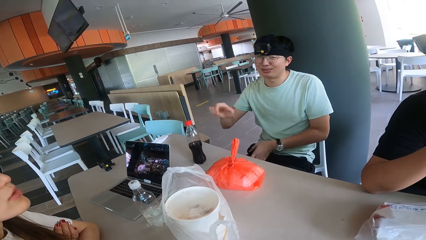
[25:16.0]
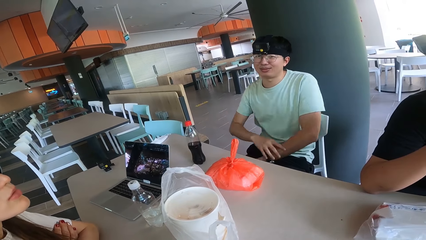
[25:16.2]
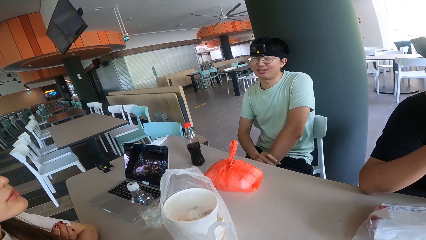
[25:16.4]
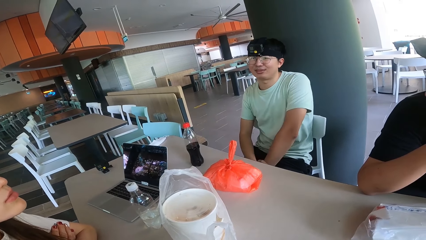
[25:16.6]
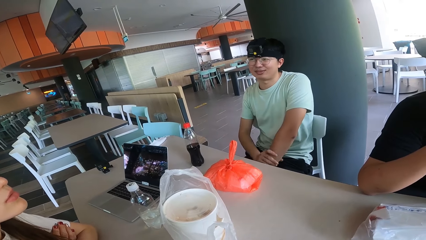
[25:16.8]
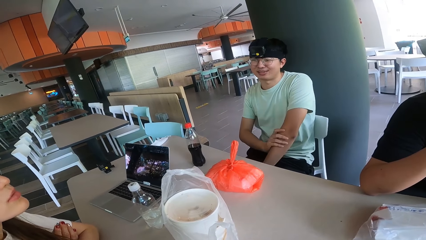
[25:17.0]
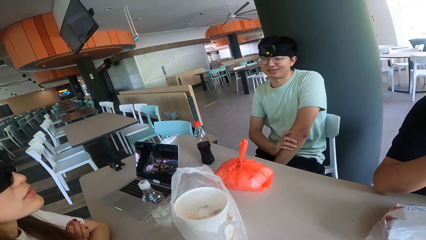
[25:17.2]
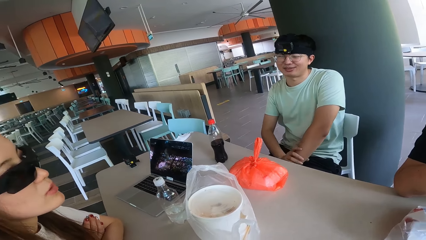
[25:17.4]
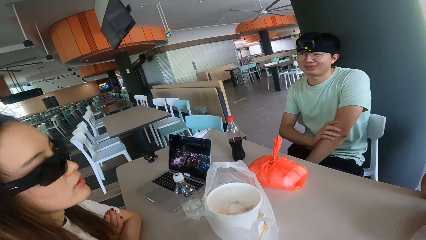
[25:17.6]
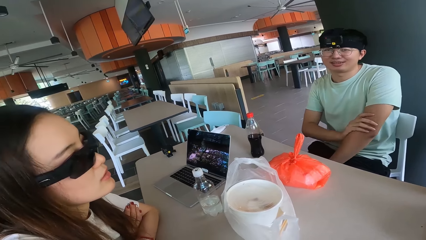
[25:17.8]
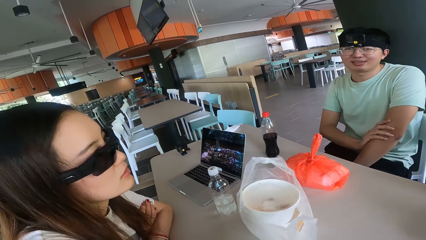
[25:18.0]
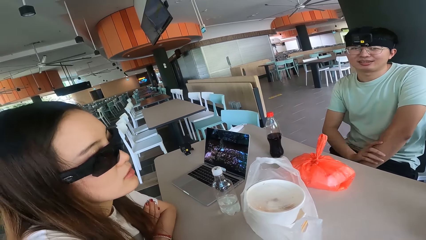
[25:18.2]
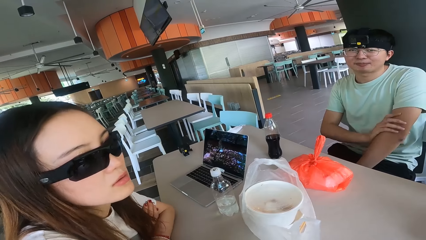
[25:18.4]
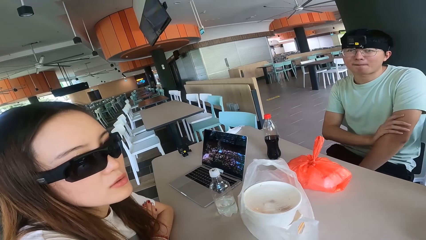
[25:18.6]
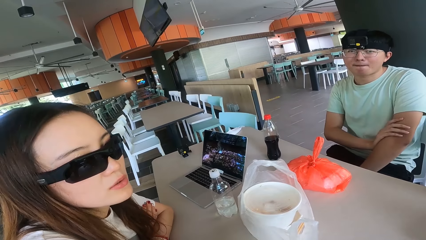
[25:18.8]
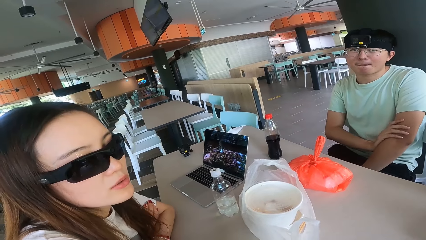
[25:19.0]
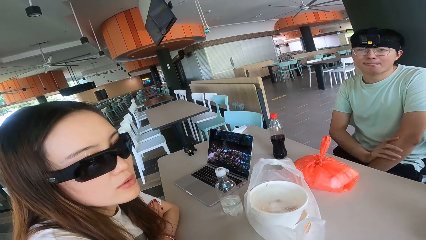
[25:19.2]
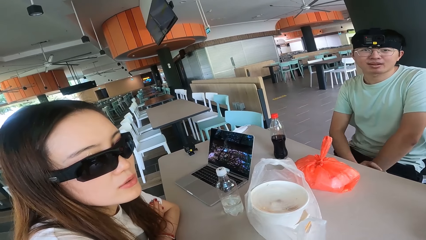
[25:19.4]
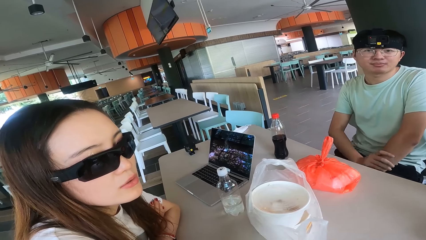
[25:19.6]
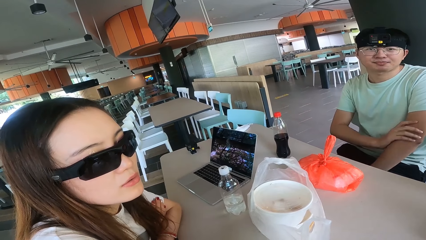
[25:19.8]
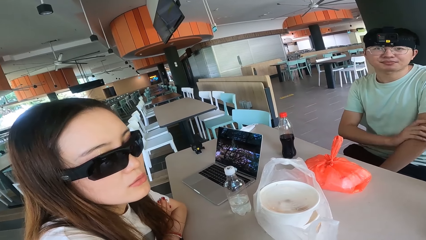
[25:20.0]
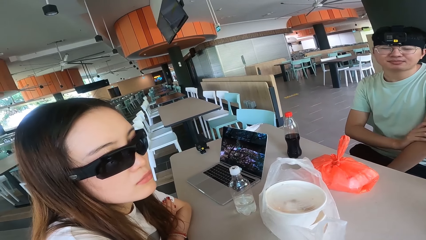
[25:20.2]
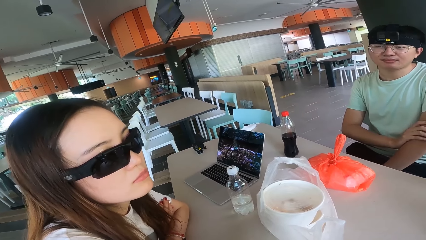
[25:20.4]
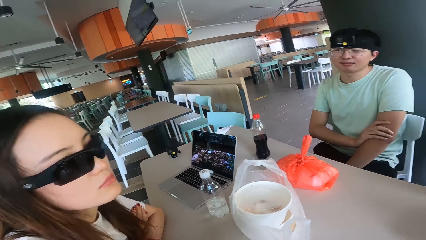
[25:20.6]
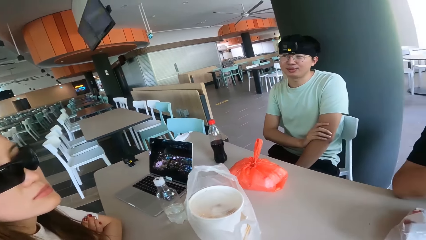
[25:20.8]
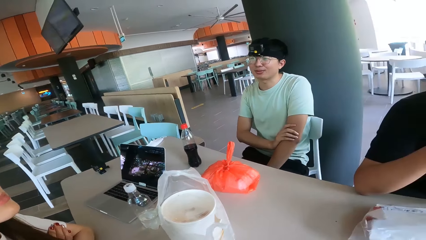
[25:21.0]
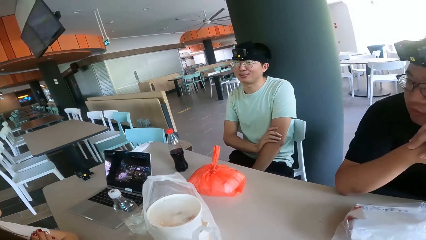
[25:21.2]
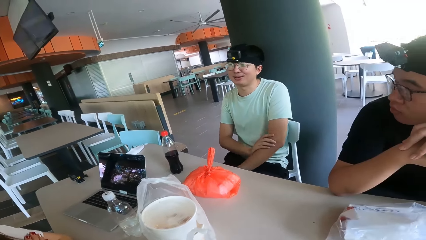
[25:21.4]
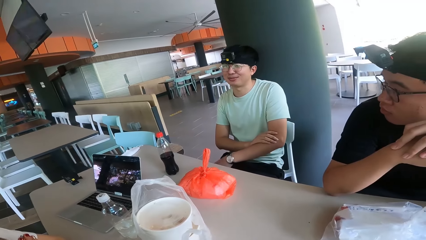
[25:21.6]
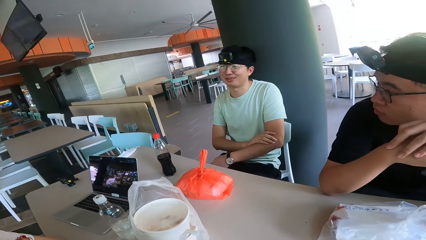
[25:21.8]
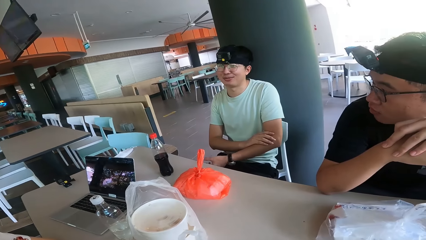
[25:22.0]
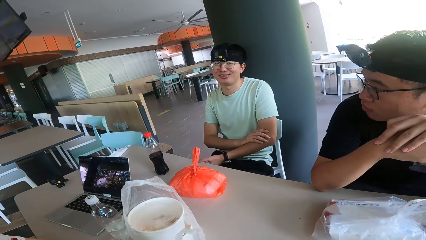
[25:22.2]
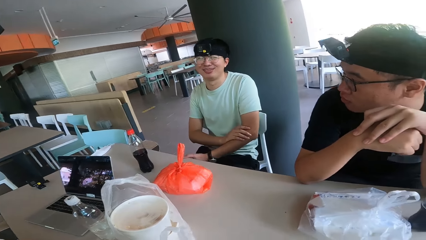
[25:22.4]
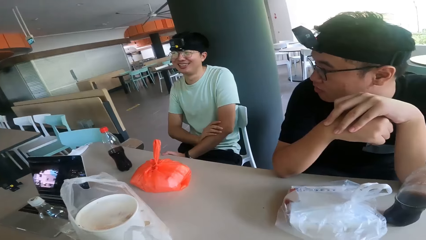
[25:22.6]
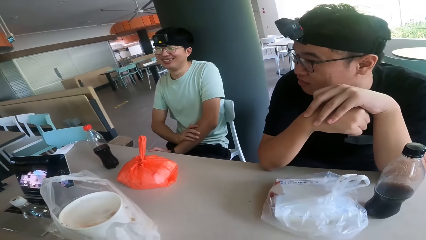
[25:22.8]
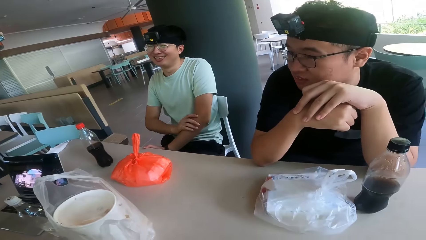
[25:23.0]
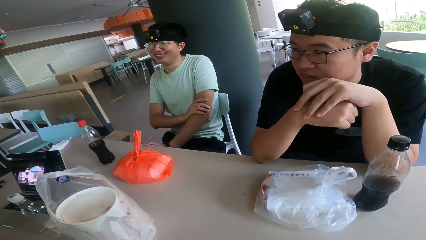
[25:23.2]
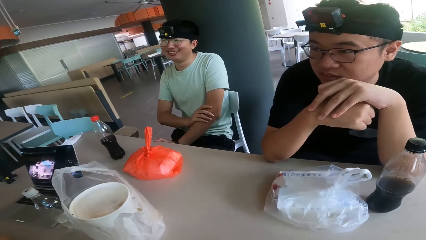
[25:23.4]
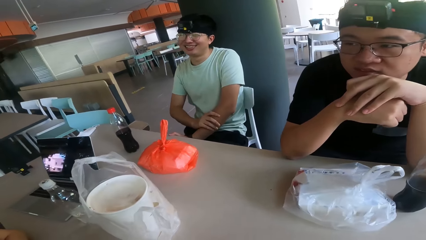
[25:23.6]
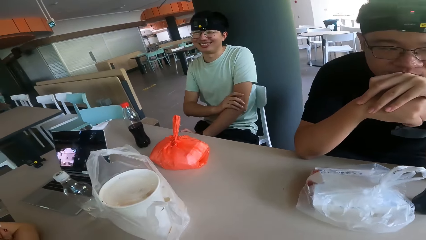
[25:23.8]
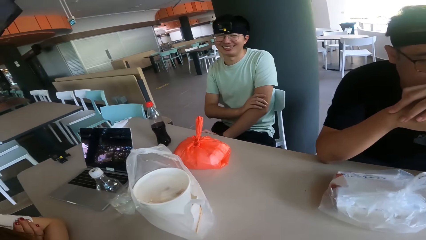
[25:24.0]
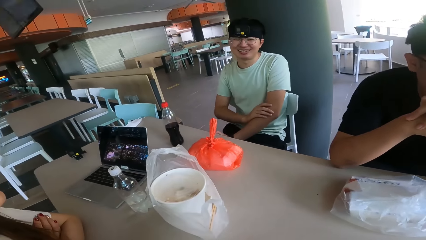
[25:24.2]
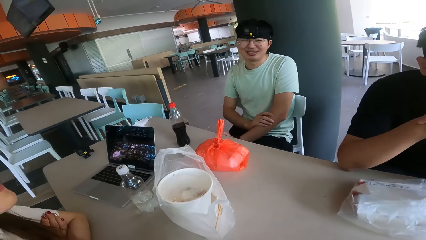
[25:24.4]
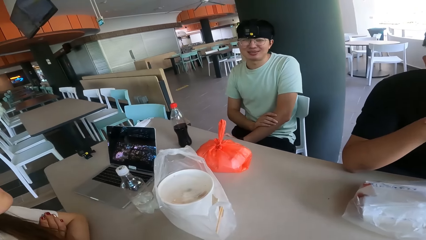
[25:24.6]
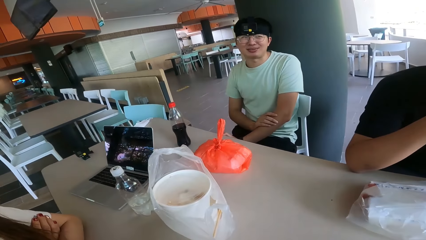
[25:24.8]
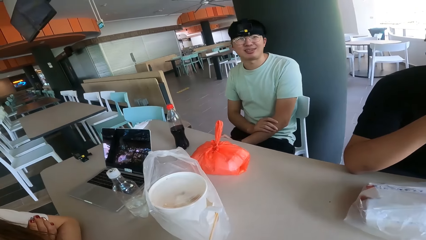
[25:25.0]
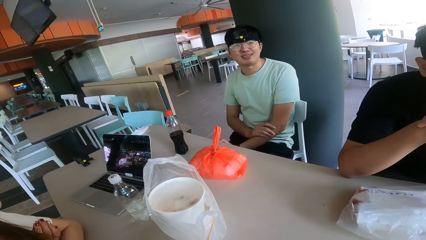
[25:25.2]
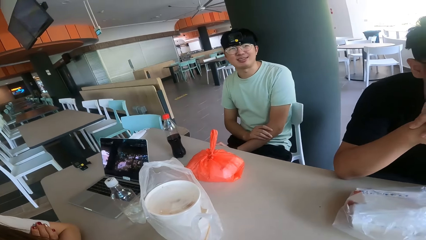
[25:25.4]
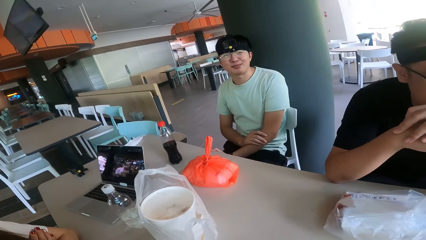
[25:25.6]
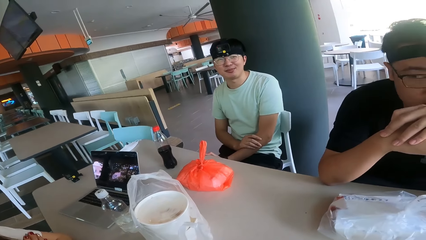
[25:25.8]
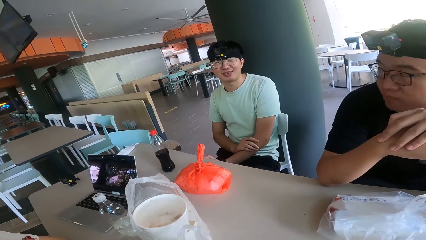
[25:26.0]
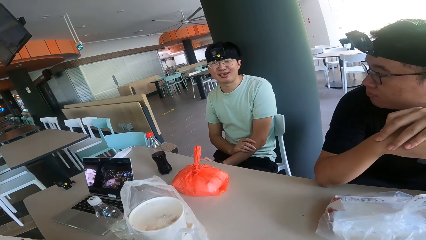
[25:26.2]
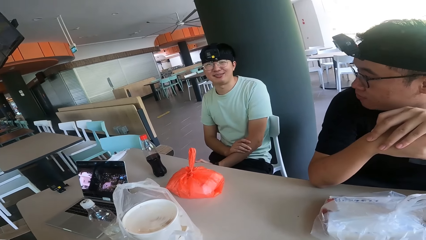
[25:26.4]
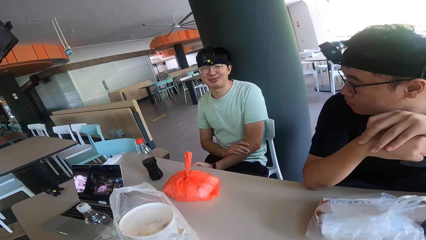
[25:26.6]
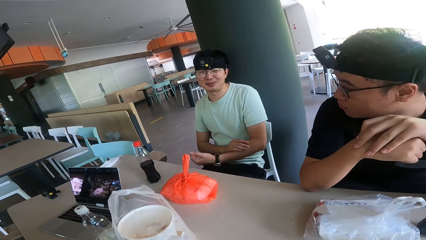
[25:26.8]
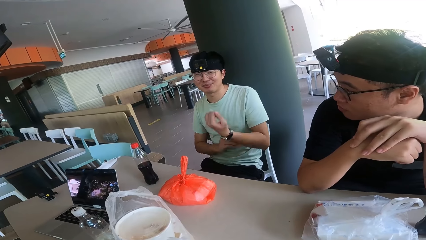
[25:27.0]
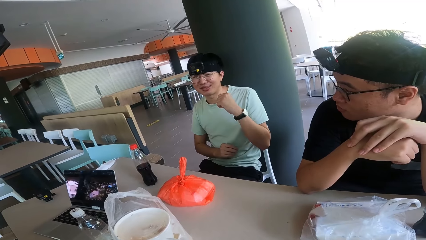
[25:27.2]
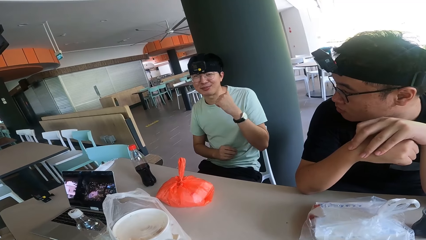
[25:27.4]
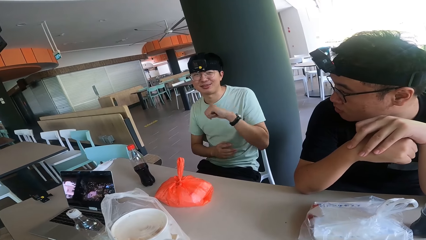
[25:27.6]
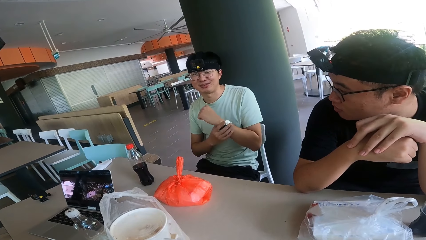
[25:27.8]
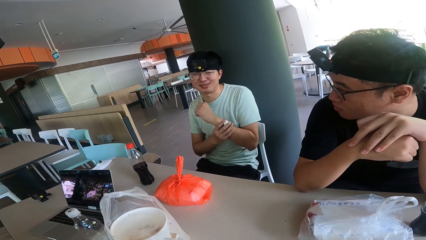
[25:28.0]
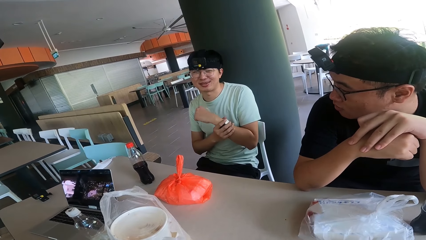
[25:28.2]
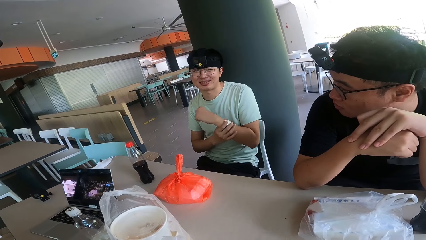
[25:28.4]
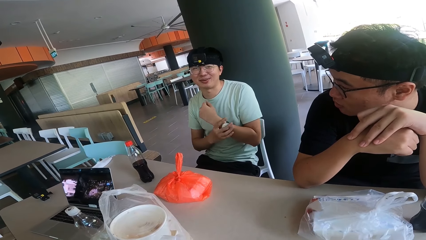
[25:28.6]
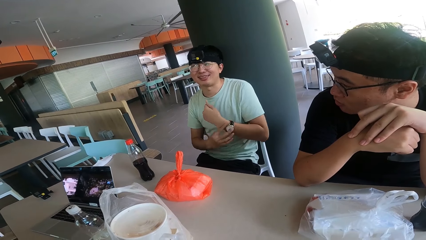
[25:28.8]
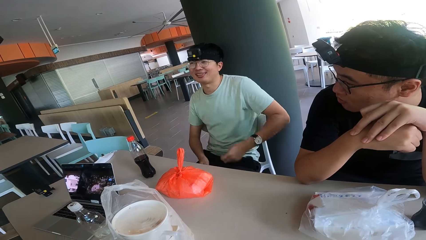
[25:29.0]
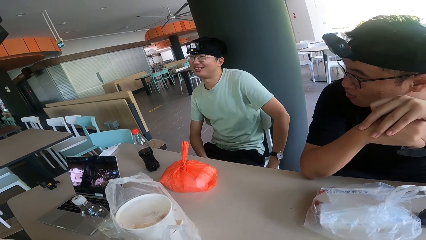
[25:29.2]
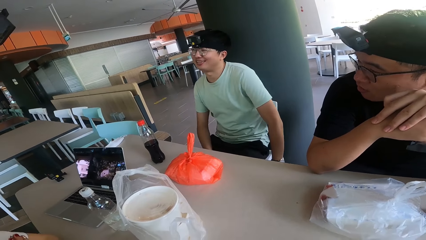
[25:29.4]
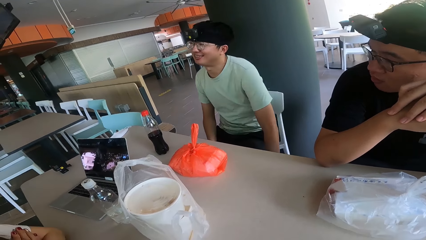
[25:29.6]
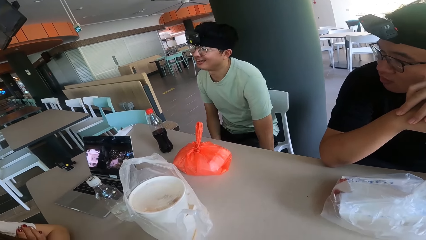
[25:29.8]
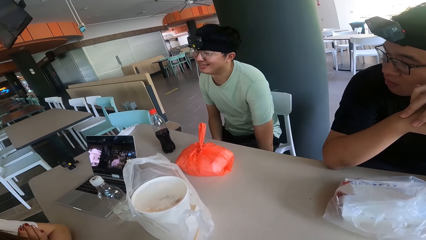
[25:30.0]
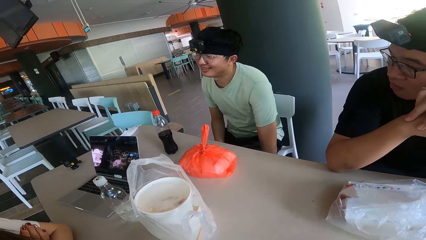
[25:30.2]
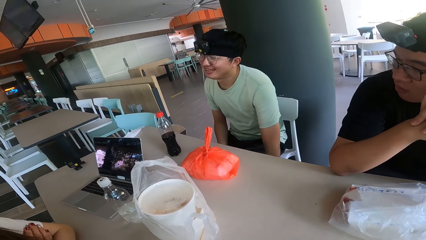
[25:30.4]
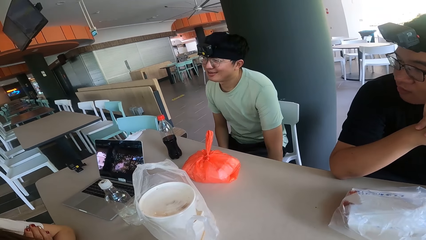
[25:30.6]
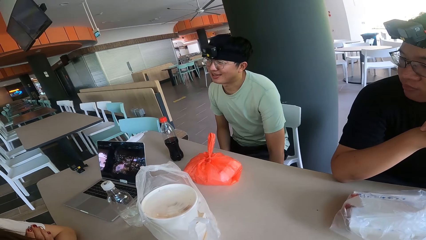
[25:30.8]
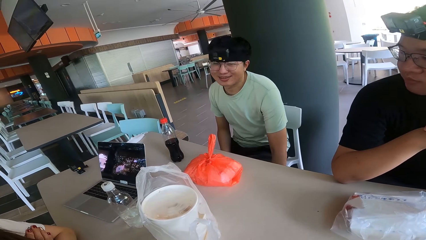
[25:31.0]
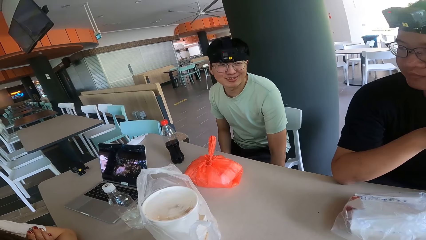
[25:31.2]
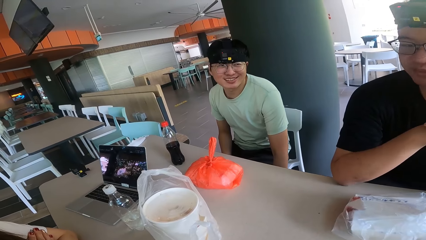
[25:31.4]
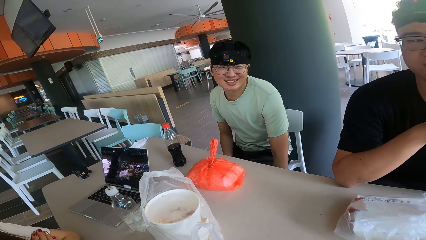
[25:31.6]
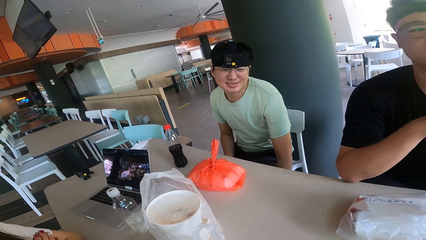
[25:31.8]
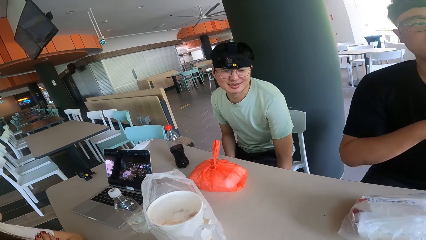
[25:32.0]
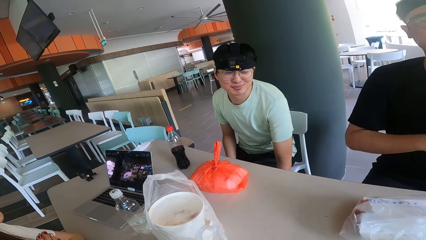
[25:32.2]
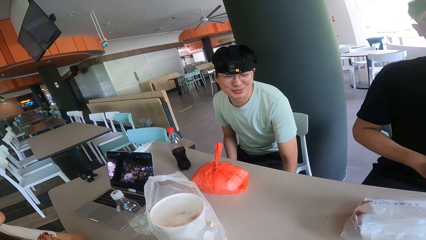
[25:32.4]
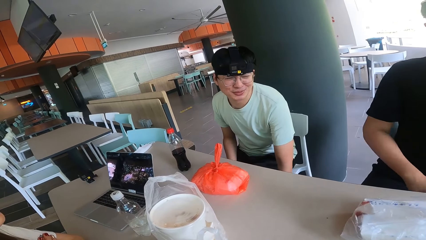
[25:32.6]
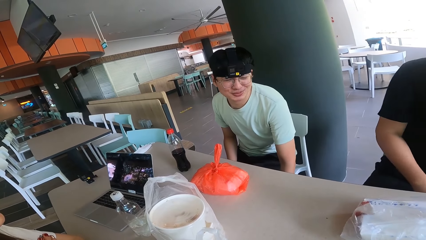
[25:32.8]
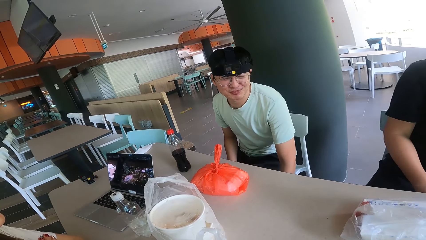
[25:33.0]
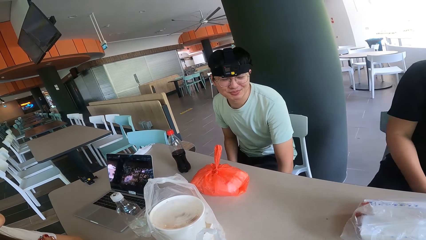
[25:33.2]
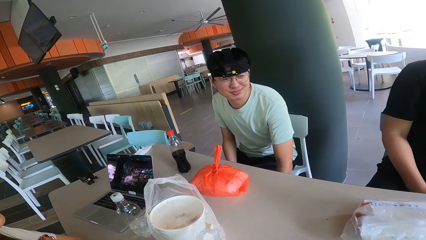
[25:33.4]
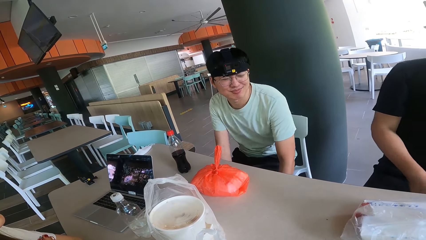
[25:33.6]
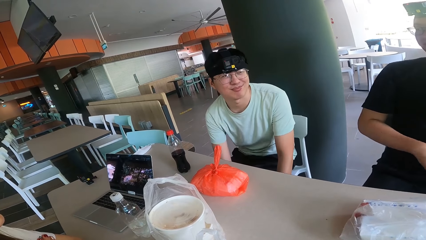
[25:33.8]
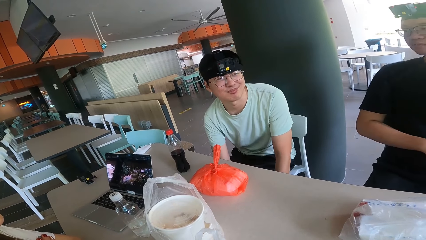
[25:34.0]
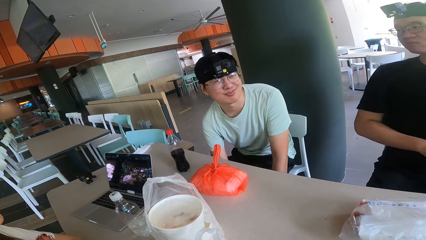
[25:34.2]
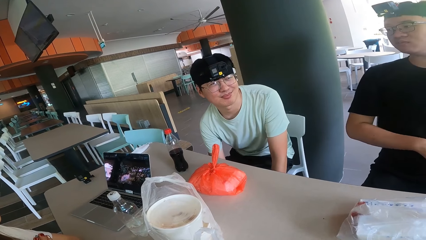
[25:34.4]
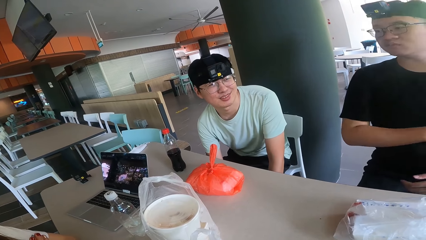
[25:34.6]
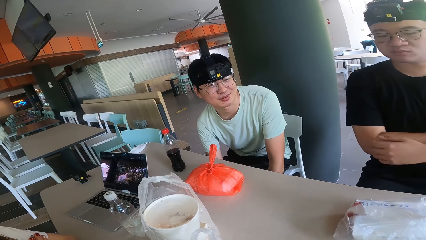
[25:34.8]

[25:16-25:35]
A person puts the bottle on the table. The person looks at the camera wearer. The person holds the watch.
